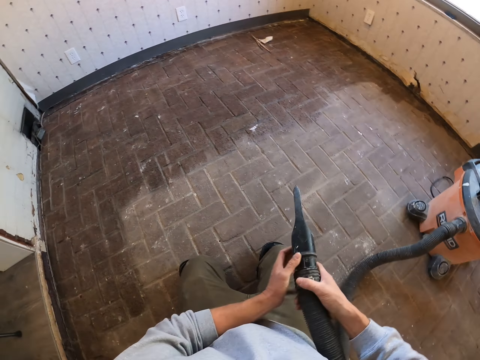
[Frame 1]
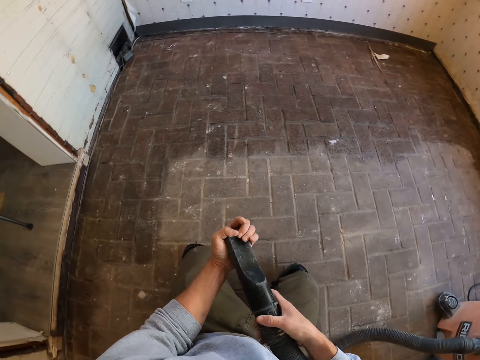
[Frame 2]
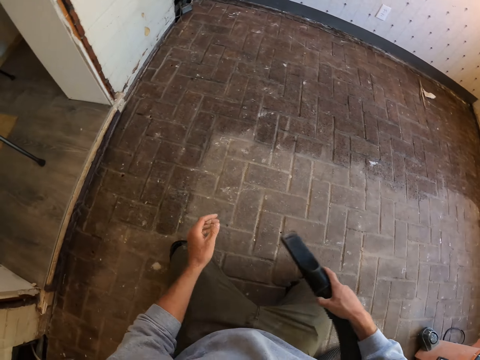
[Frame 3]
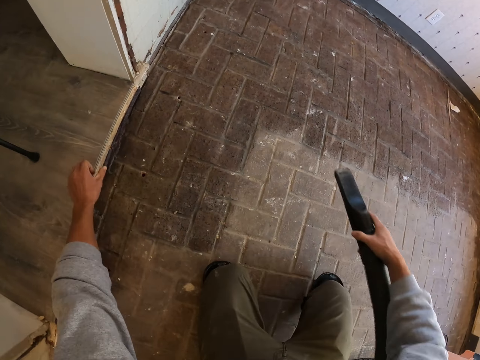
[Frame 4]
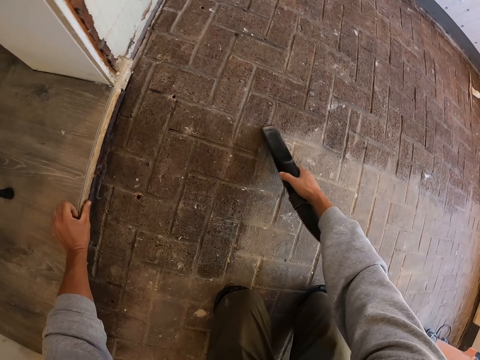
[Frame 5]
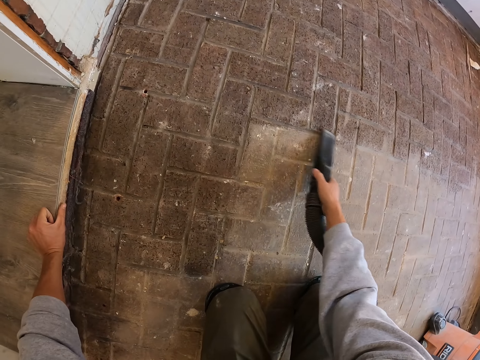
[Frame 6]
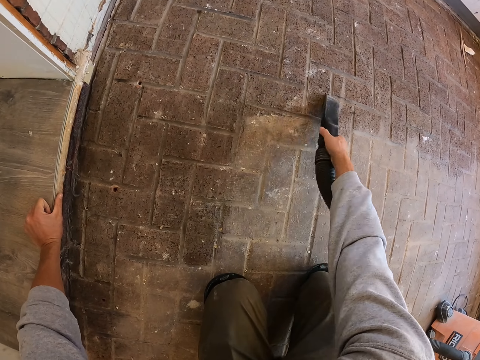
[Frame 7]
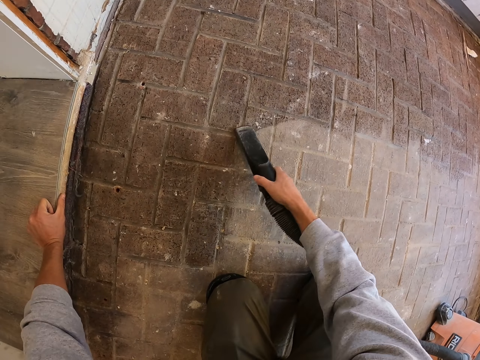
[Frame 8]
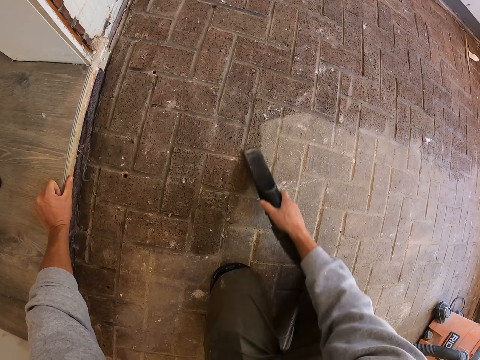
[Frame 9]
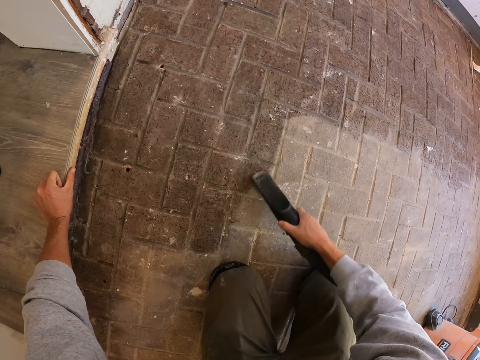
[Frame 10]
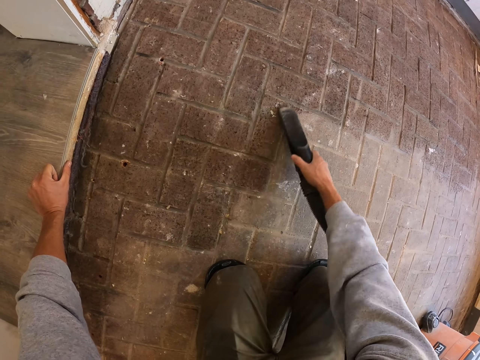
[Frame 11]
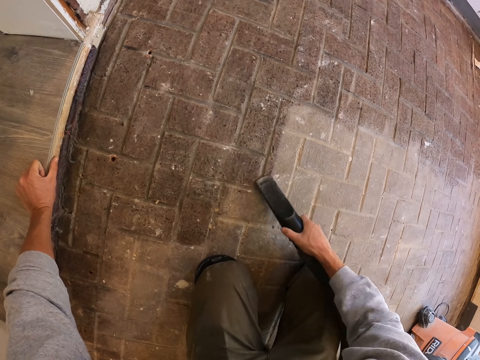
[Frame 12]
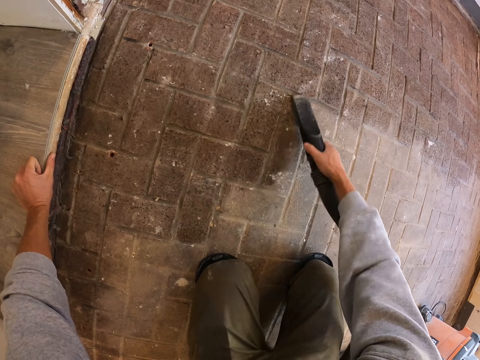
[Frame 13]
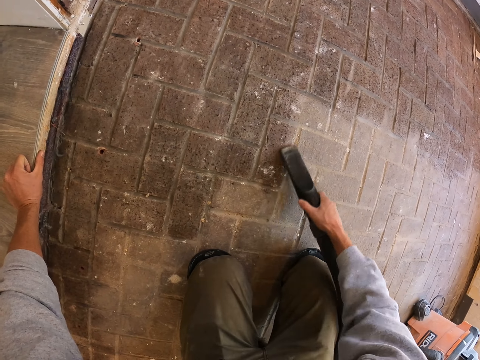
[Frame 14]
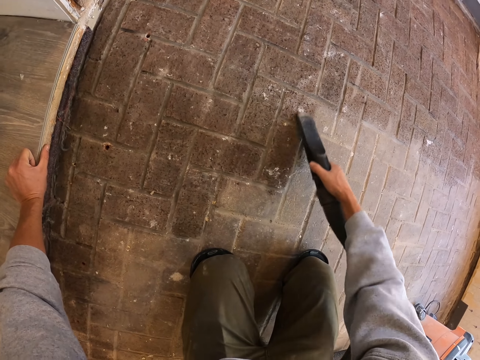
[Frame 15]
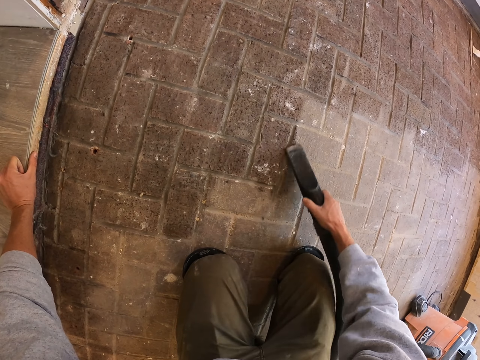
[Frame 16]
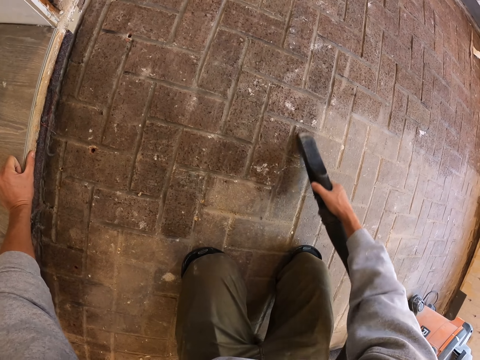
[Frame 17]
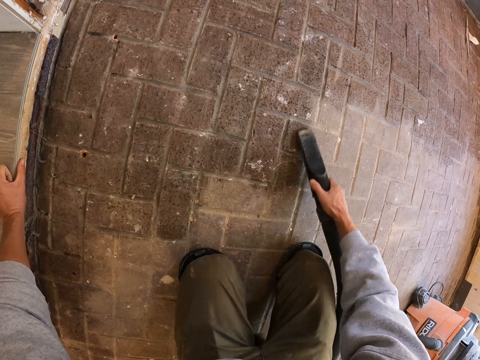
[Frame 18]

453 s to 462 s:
The camera wearer touches the vacuum cleaner nozzle. He places the floor brush on his right hand. He cleans the floor with a vacuum cleaner.

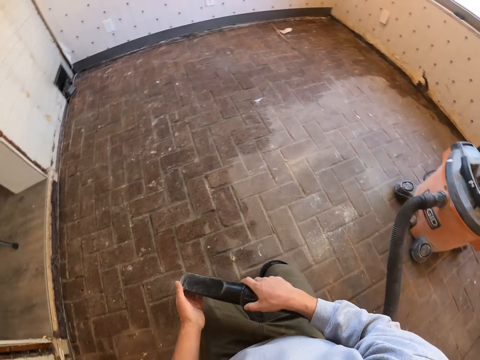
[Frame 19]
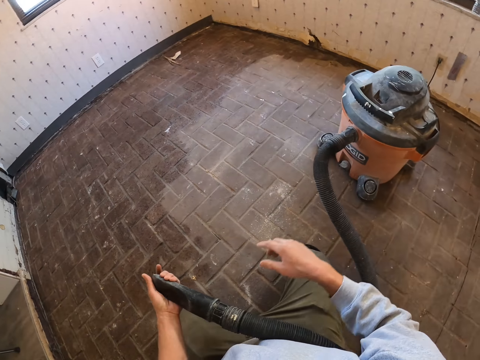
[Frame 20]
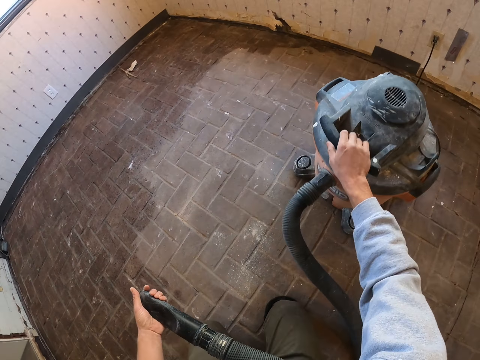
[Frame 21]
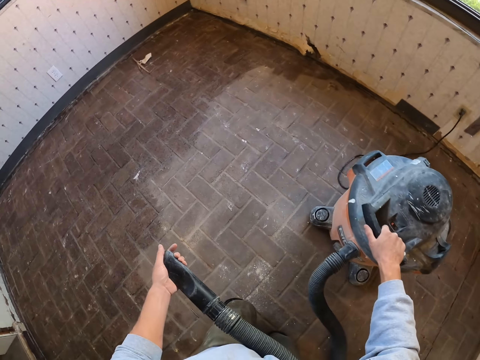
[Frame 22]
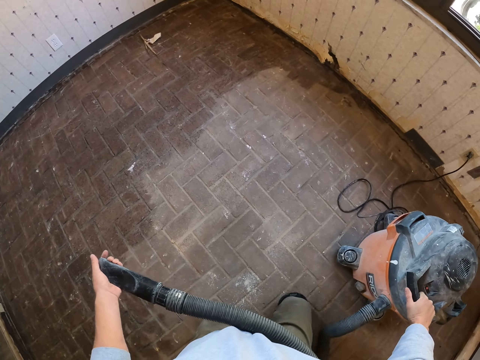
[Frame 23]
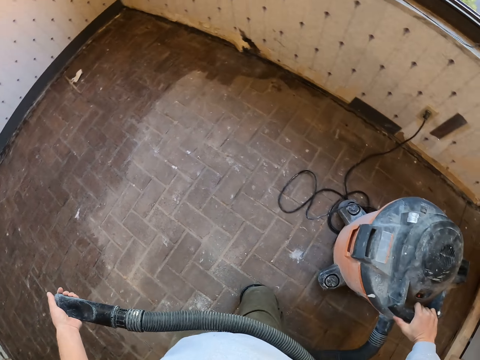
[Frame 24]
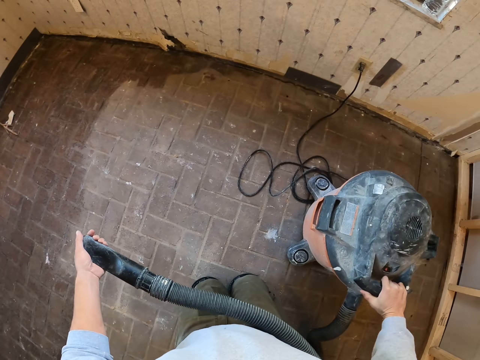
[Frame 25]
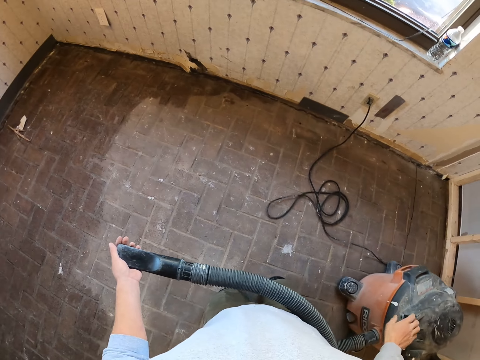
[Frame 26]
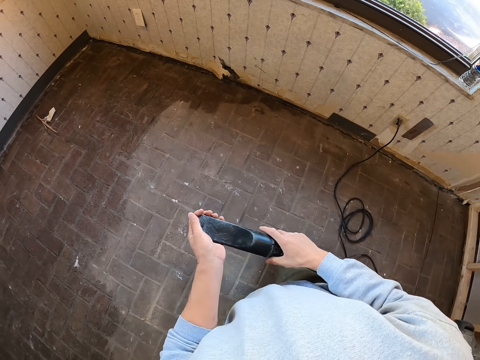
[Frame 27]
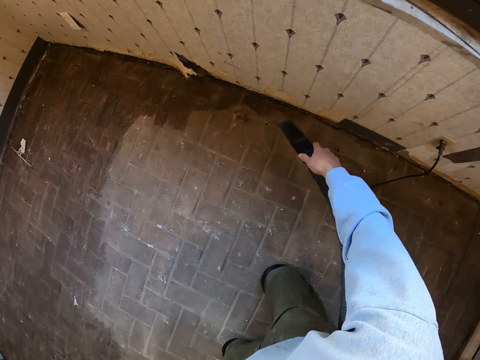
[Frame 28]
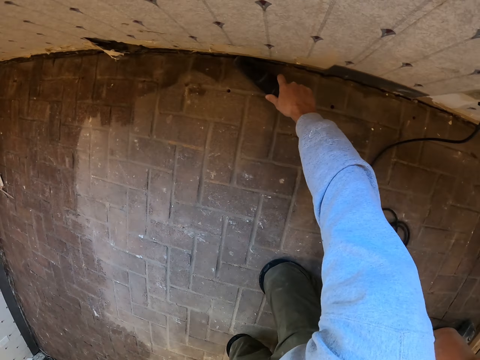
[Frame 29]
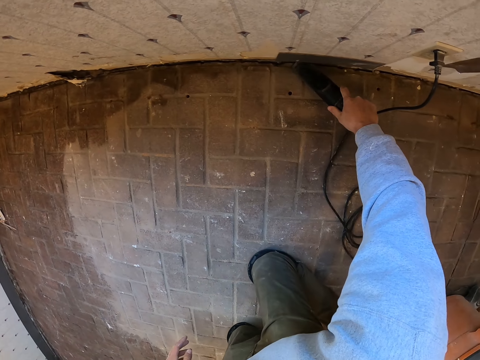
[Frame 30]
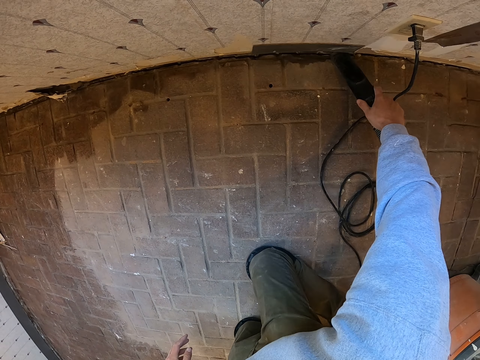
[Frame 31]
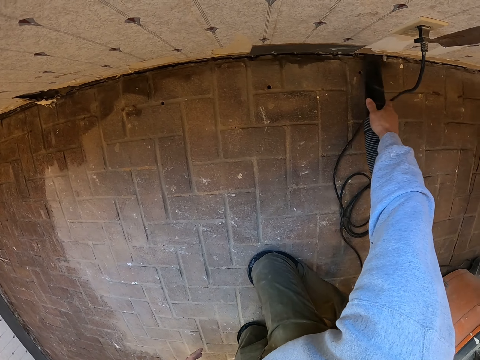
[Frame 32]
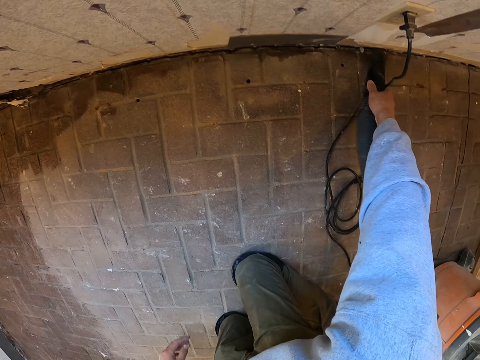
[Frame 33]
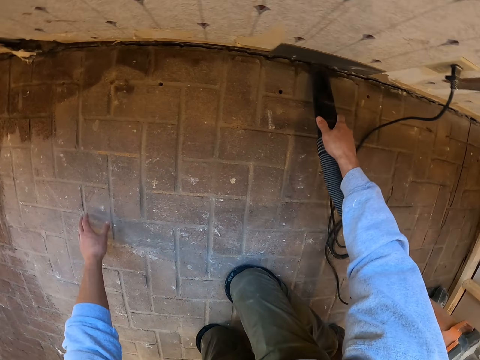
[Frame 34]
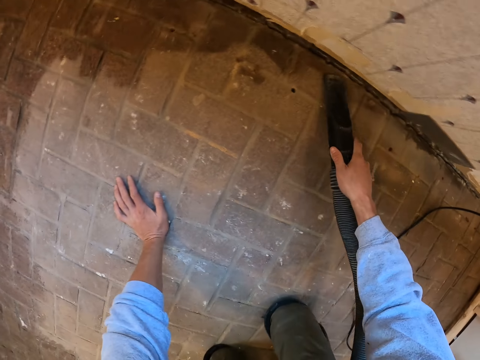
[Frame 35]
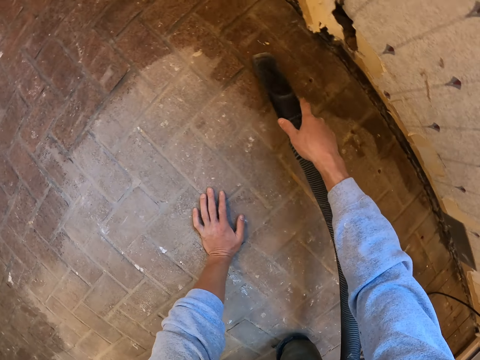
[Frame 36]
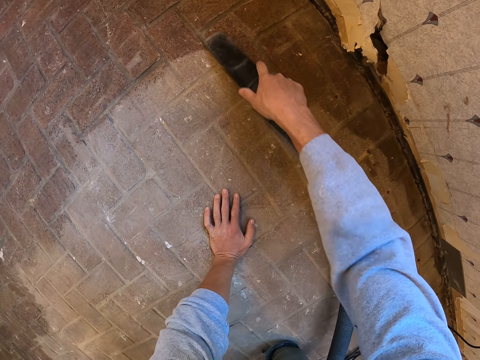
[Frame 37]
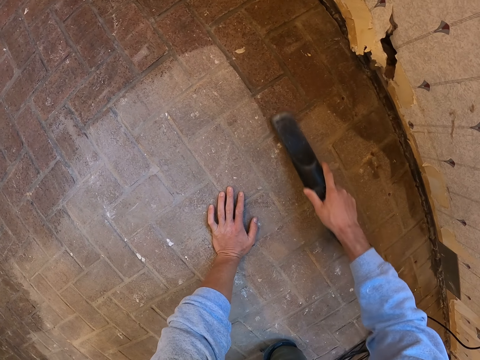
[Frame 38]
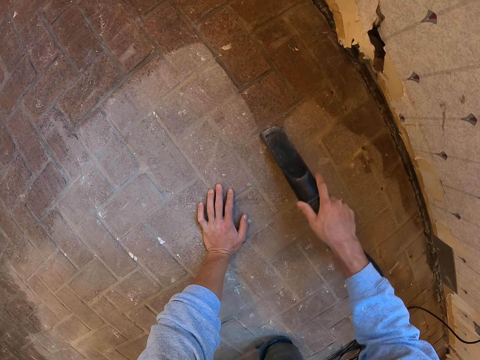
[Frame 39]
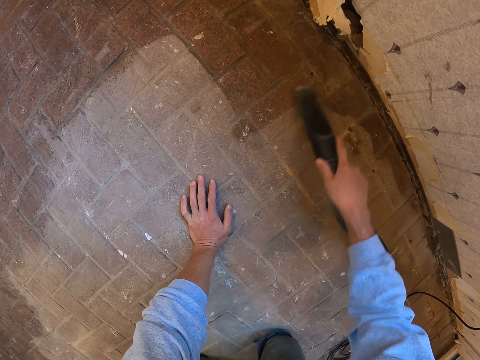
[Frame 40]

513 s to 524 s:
The camera wearer pulls the vacuum cleaner machine. They clean the floor with the vacuum cleaner.

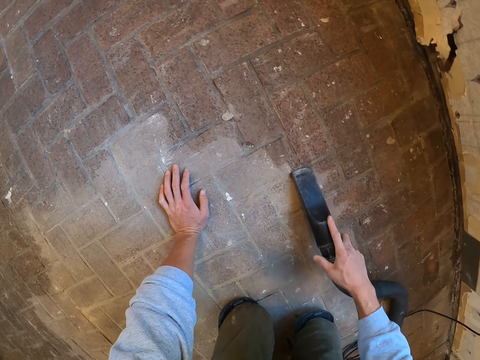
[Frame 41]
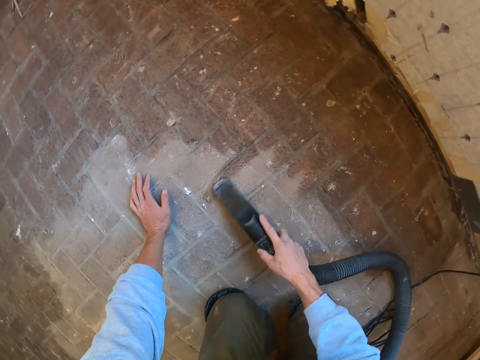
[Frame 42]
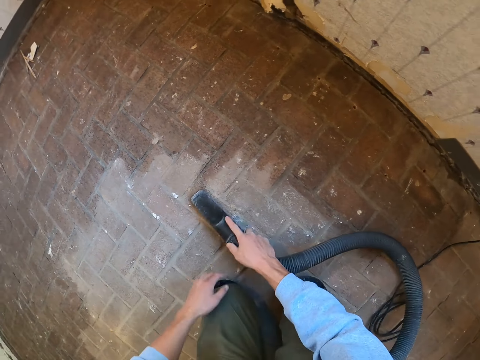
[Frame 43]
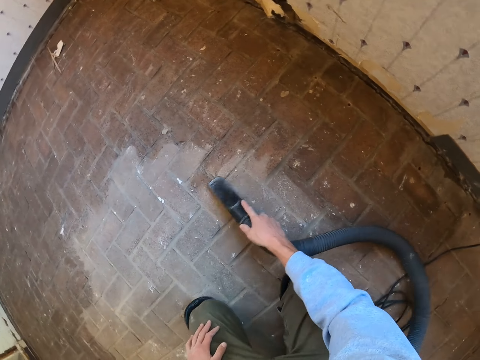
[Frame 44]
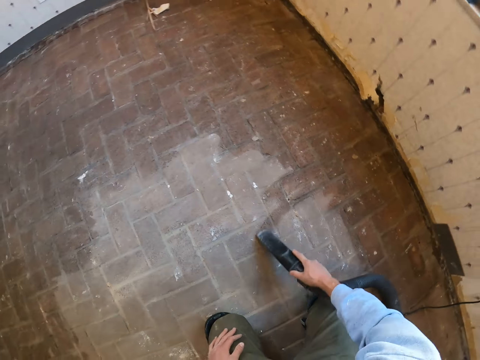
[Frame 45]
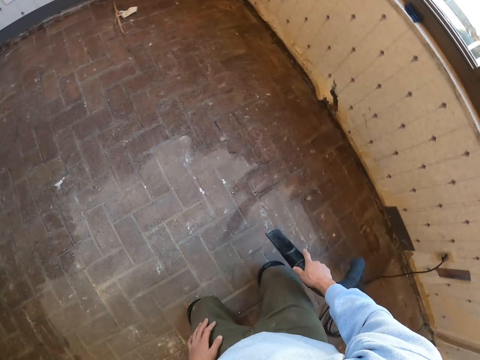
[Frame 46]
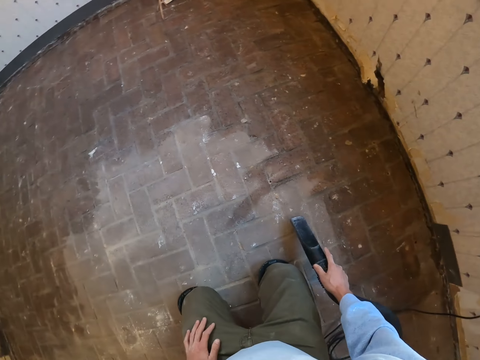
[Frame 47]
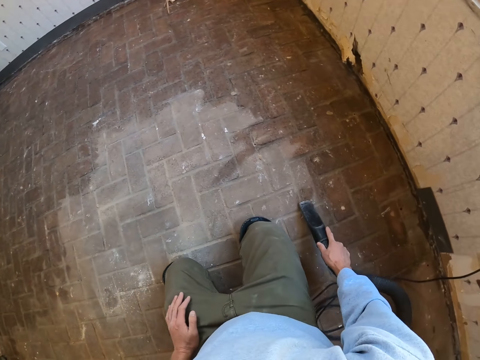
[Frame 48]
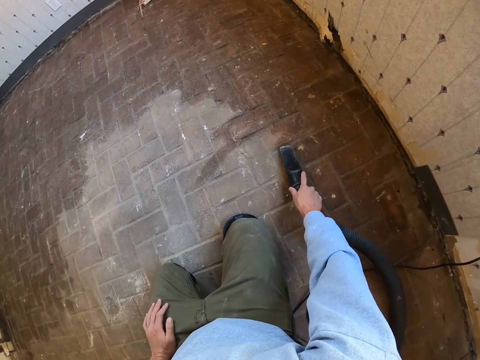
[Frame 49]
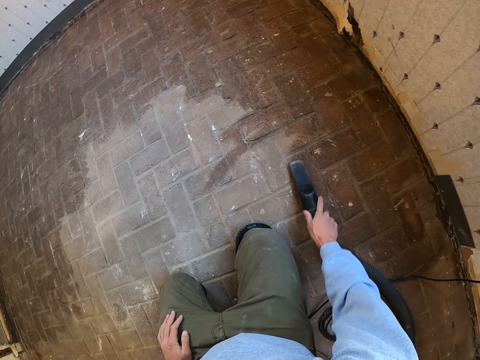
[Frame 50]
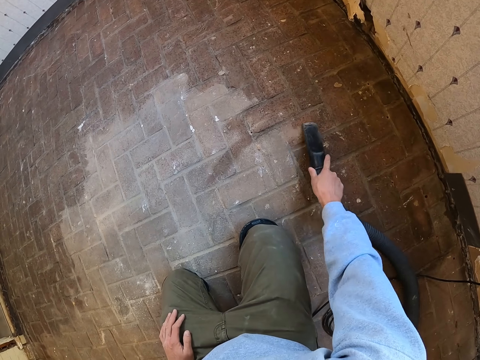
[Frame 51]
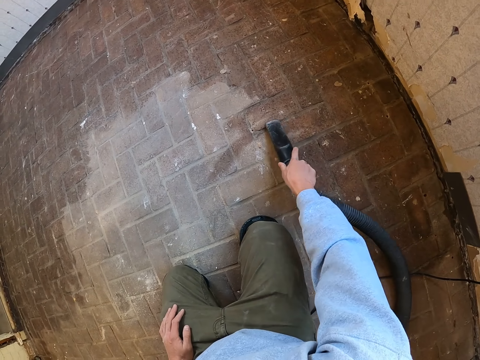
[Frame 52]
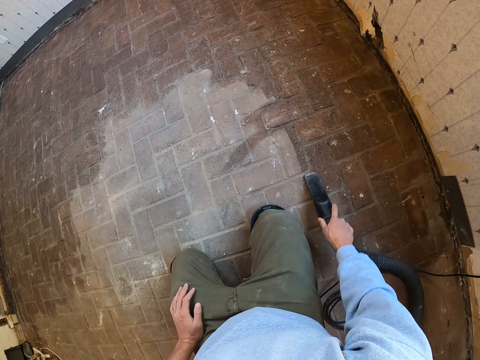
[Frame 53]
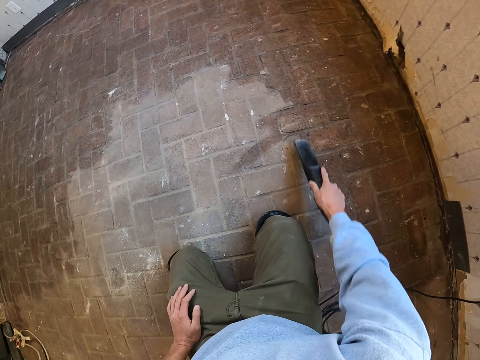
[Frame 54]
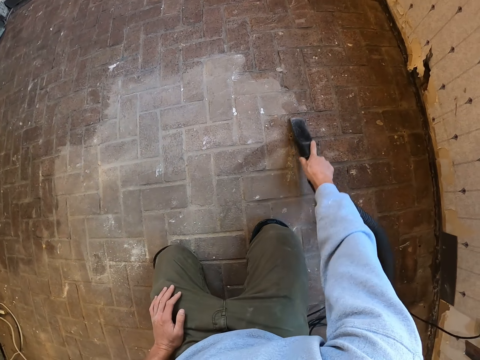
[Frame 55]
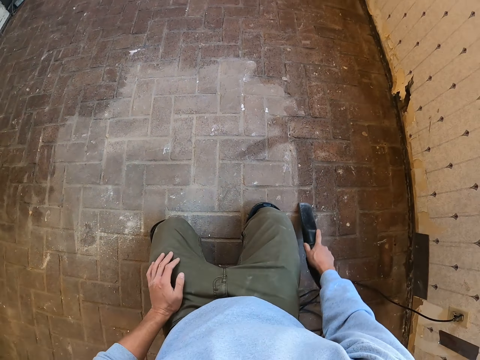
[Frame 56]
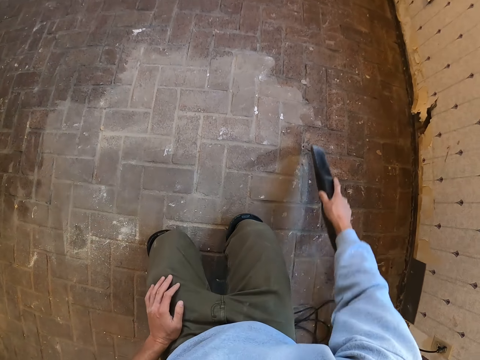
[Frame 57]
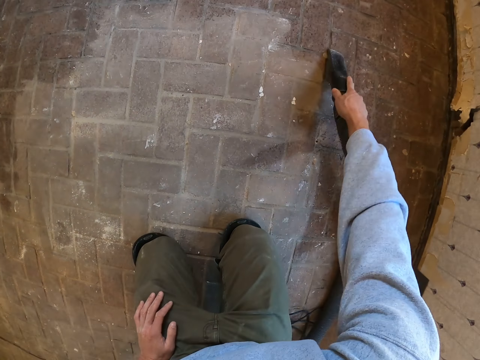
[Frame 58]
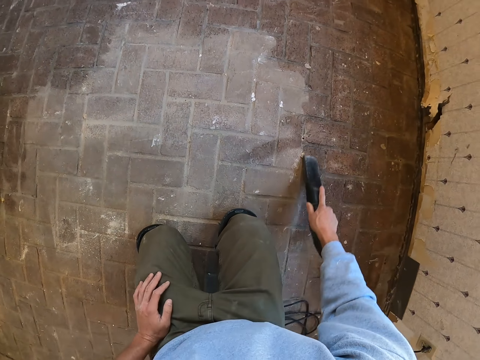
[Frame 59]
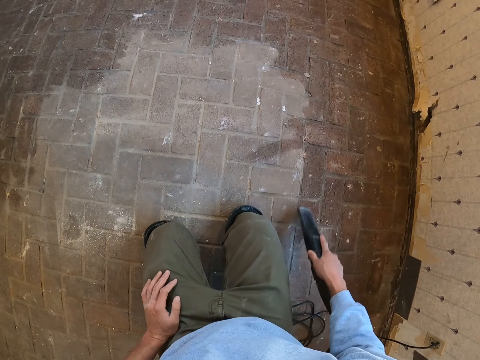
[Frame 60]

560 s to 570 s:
The camera wearer puts the hand on the lap. They clean the floor.
